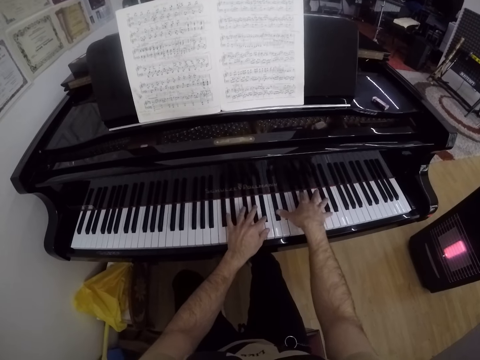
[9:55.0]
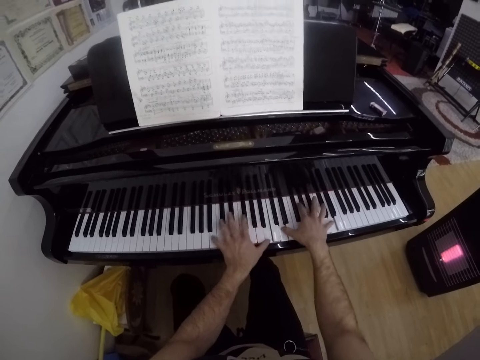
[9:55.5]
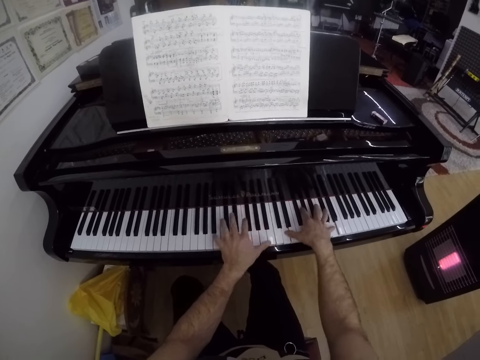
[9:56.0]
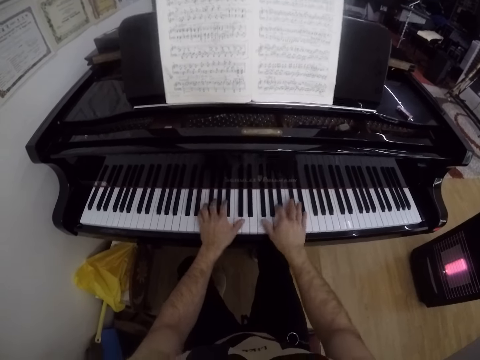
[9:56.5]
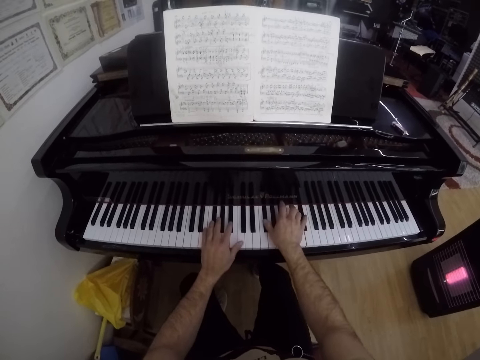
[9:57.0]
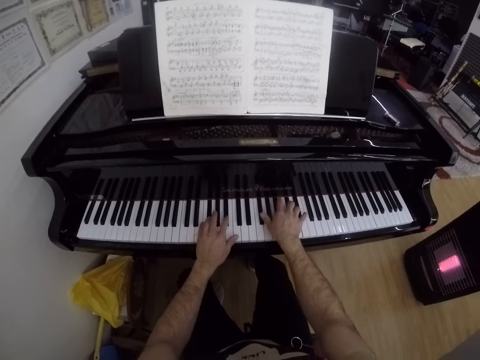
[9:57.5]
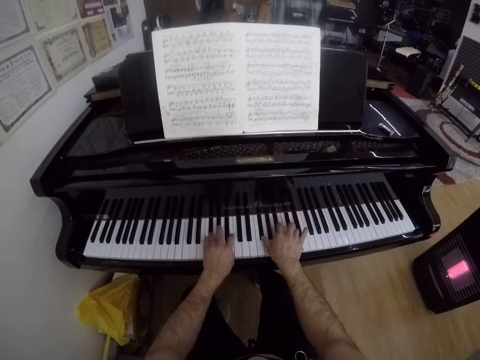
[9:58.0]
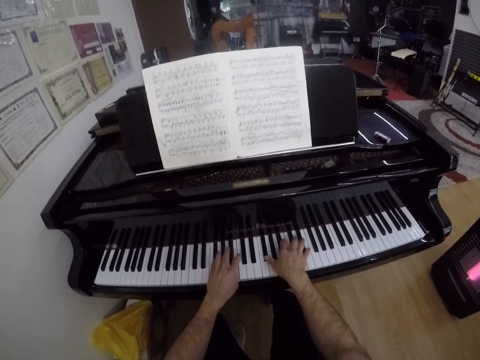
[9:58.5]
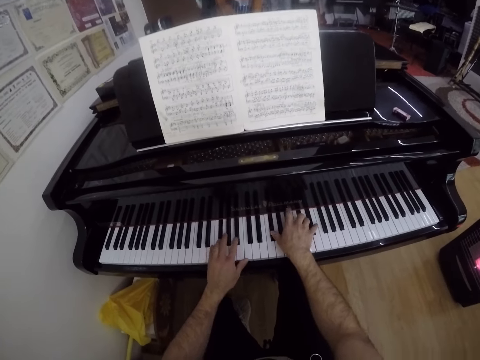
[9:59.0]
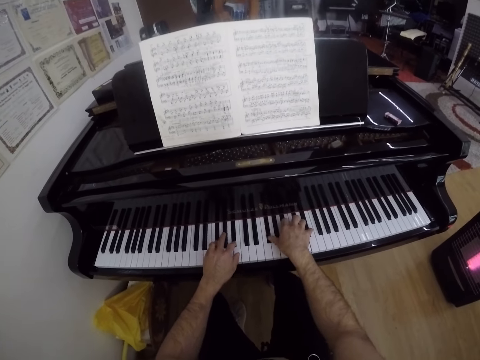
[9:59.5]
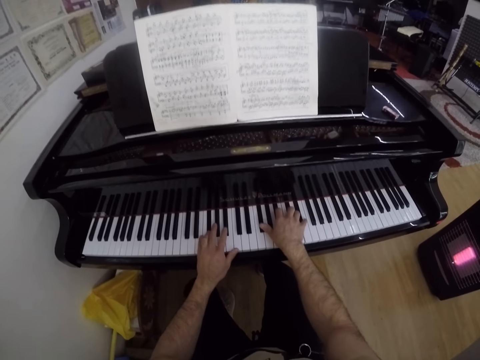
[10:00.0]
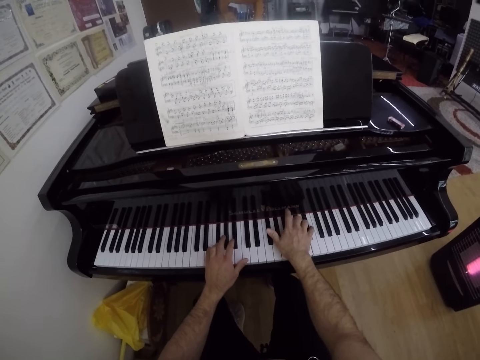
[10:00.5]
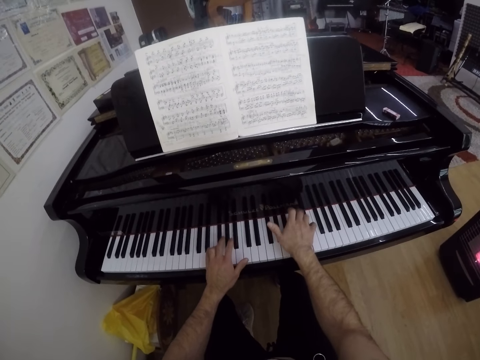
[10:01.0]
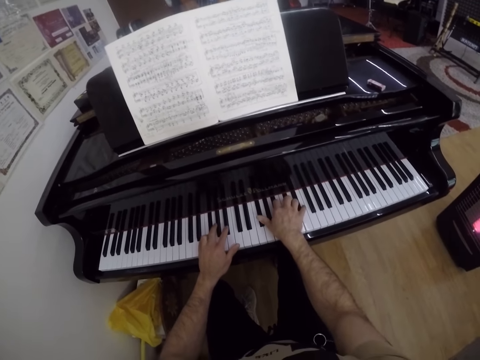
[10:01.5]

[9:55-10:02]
The camera wearer removes his hands from the piano. He plays the piano with both hands.

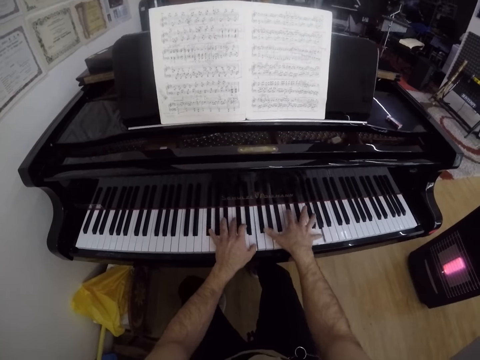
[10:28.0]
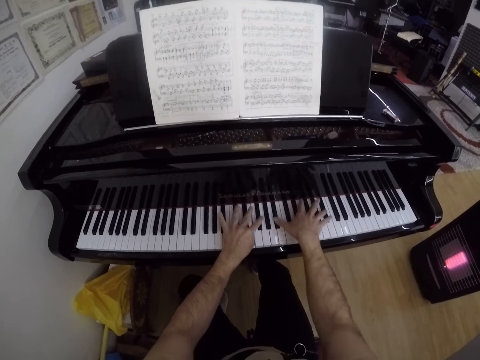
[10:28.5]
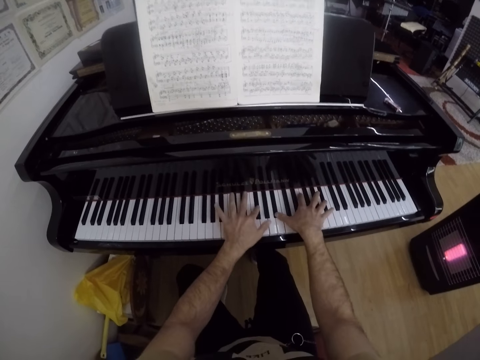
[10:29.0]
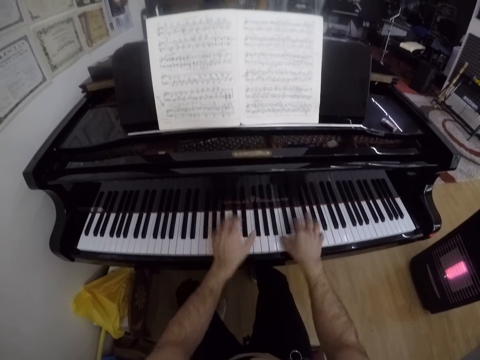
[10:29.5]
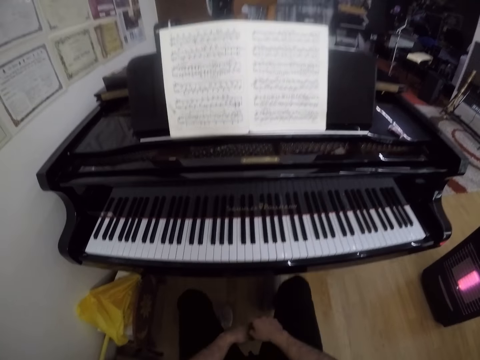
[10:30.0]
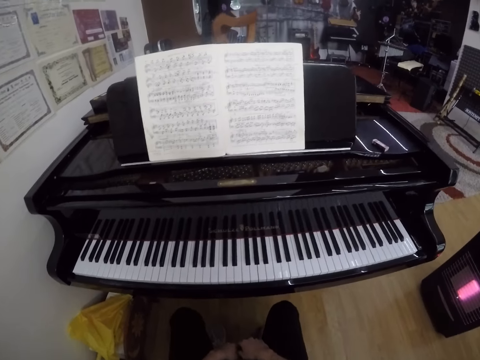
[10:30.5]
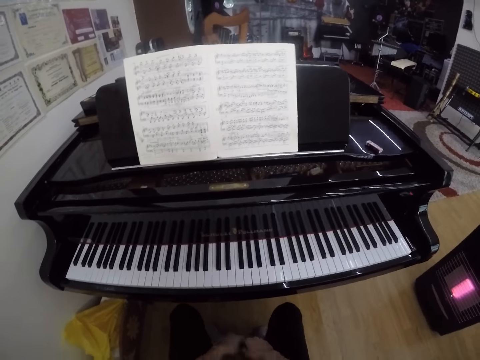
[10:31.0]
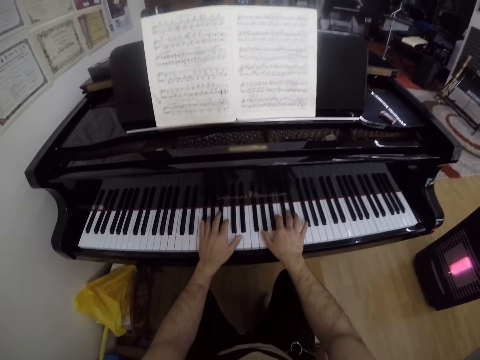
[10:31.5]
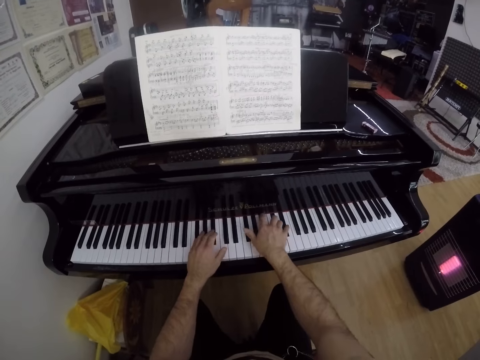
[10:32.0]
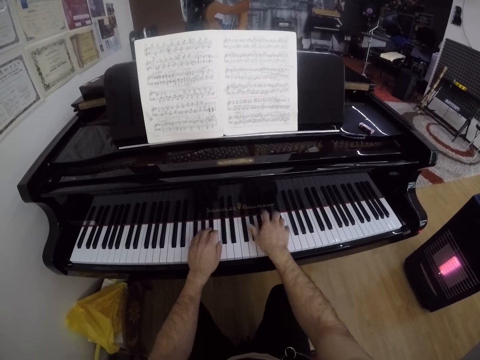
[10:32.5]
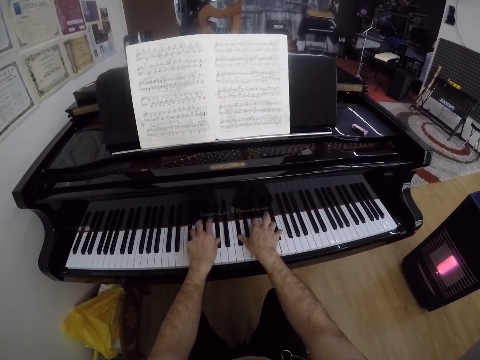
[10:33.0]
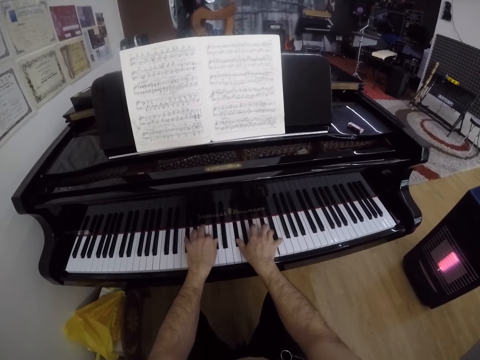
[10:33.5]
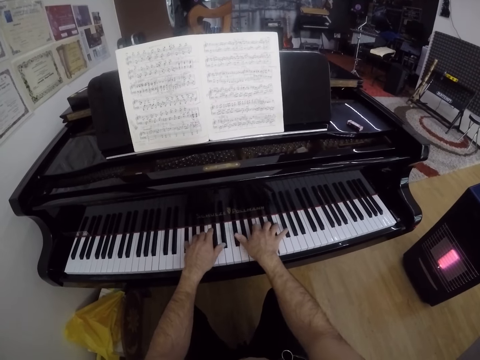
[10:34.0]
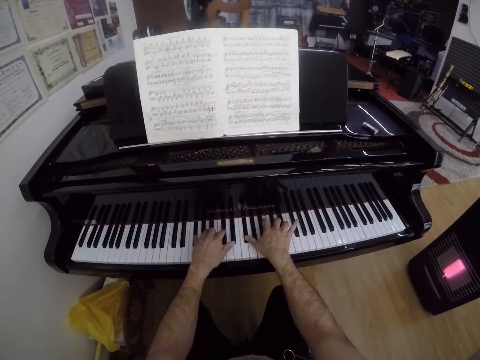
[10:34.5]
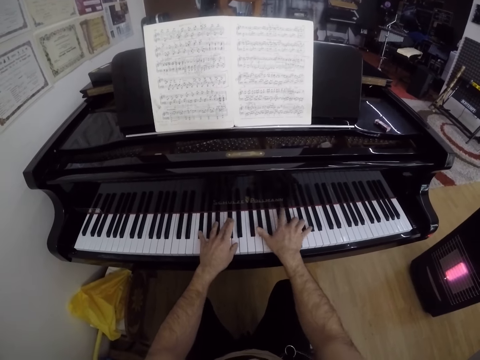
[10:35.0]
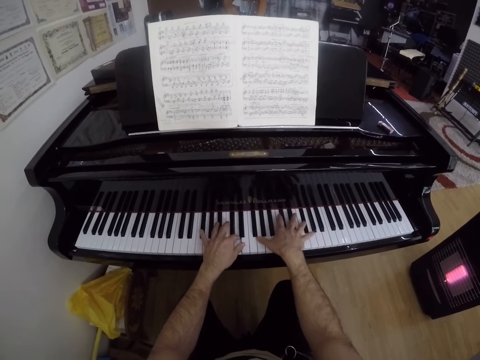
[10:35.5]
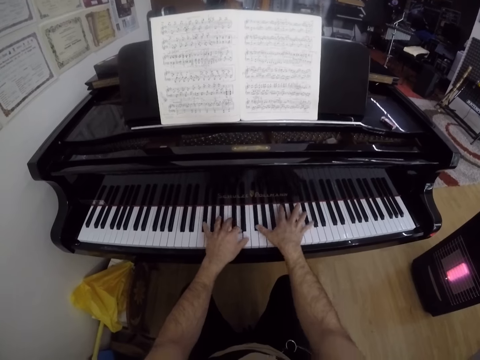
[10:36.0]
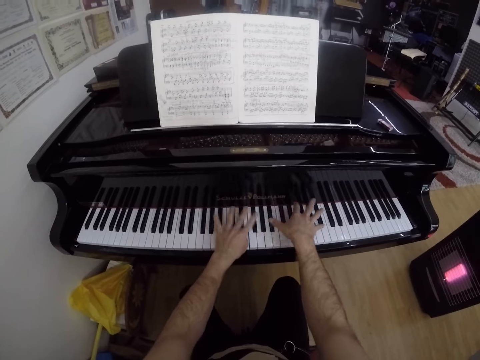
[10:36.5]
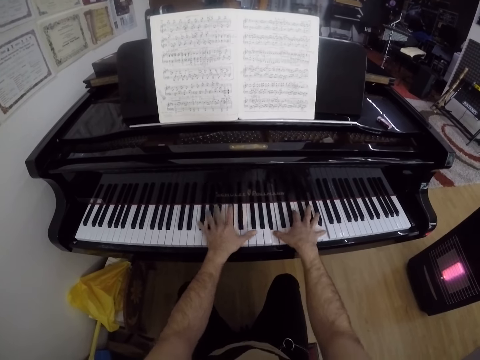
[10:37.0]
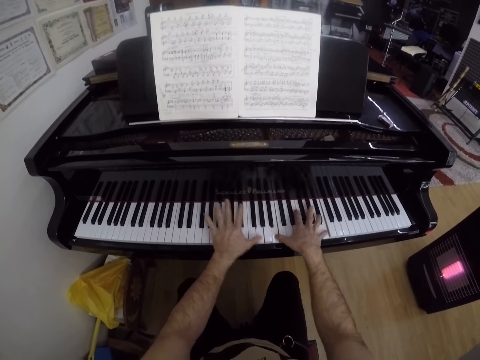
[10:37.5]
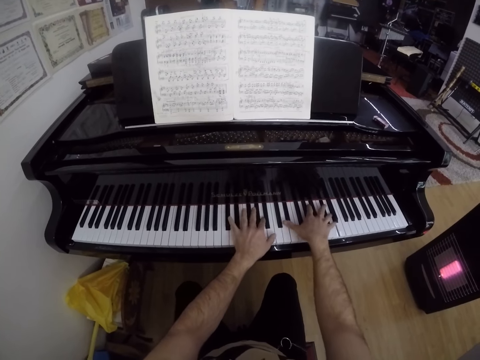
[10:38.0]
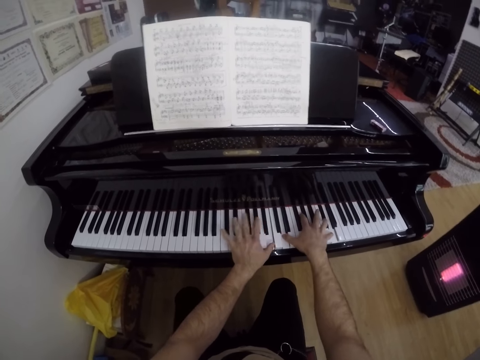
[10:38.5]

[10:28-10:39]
The camera wearer removes both hands from the piano. They stop to press keys on the keyboard piano. They play the keyboard piano with both hands.

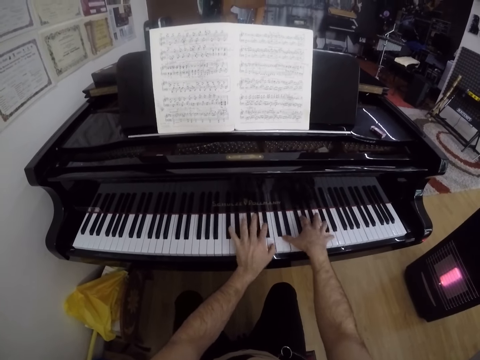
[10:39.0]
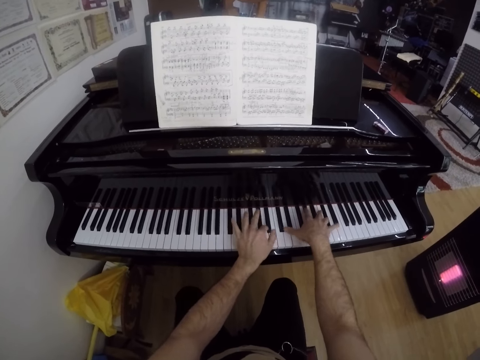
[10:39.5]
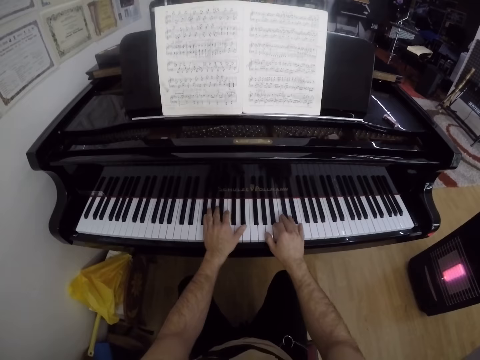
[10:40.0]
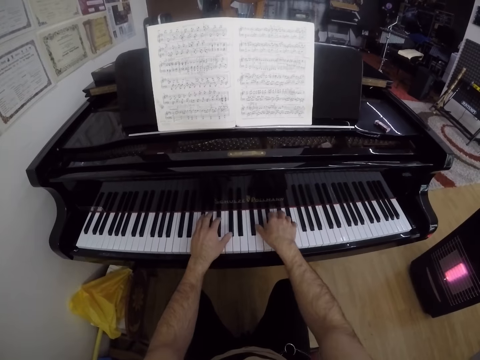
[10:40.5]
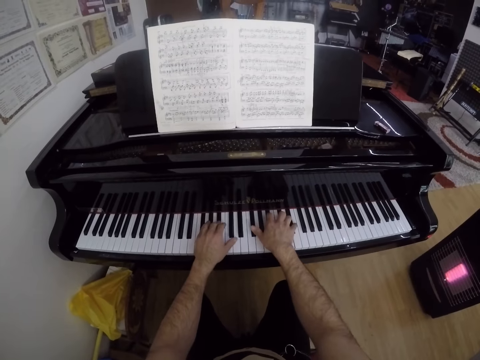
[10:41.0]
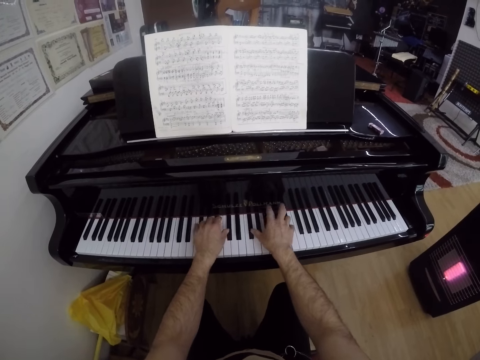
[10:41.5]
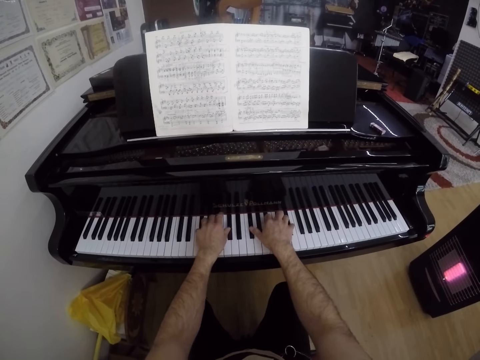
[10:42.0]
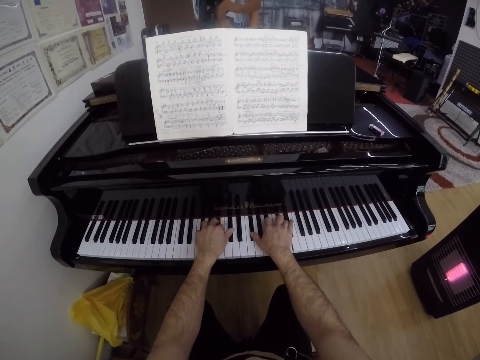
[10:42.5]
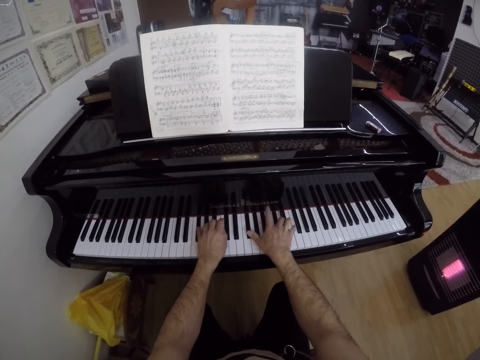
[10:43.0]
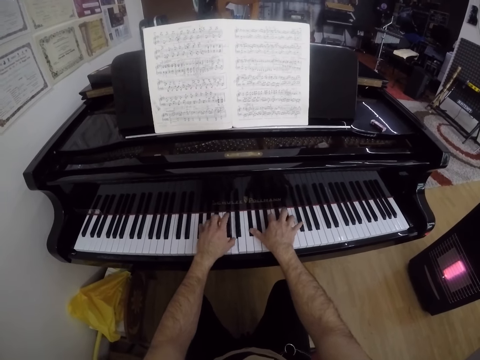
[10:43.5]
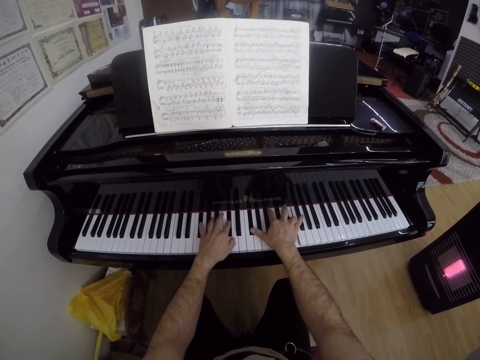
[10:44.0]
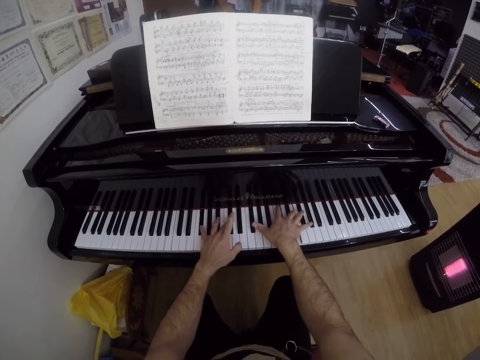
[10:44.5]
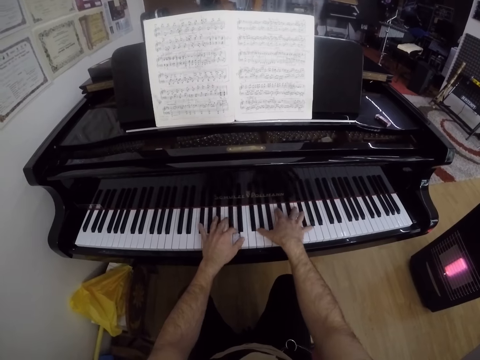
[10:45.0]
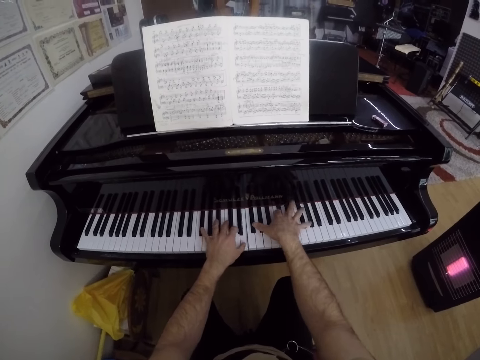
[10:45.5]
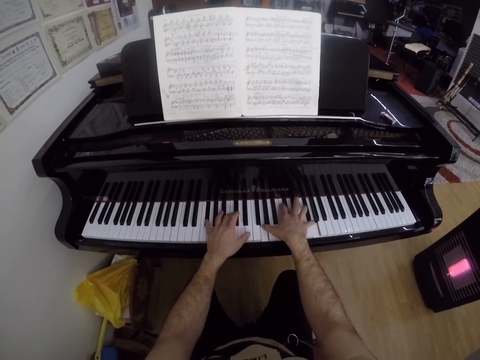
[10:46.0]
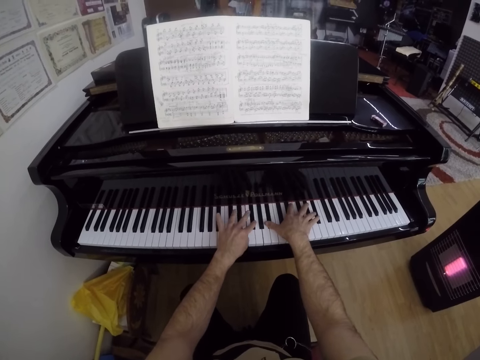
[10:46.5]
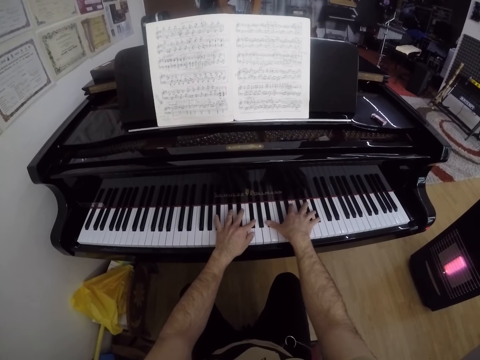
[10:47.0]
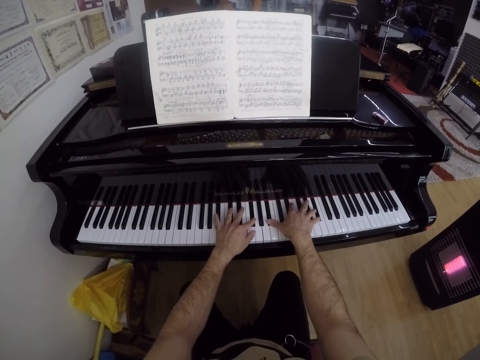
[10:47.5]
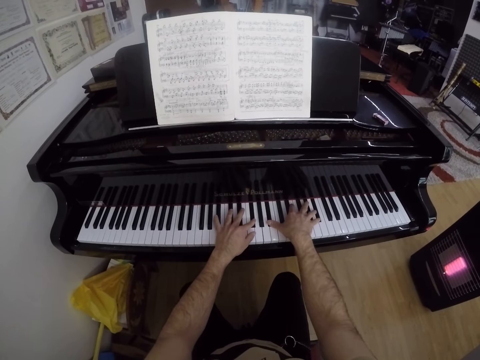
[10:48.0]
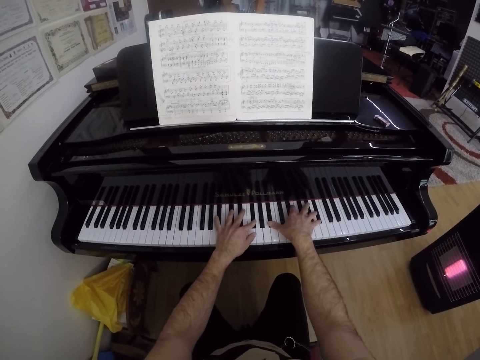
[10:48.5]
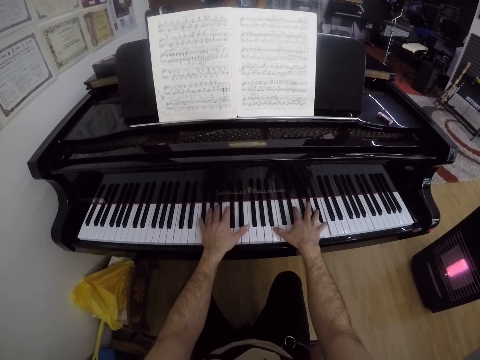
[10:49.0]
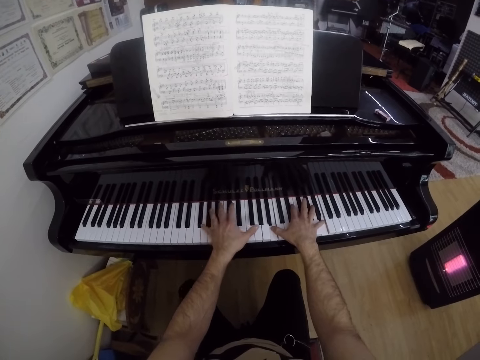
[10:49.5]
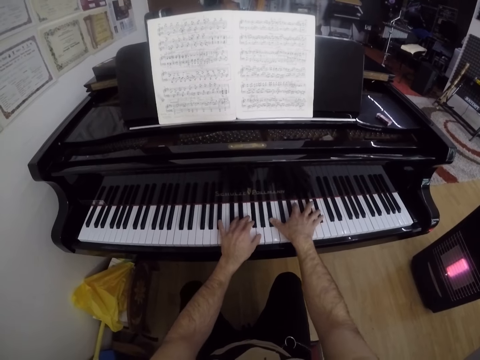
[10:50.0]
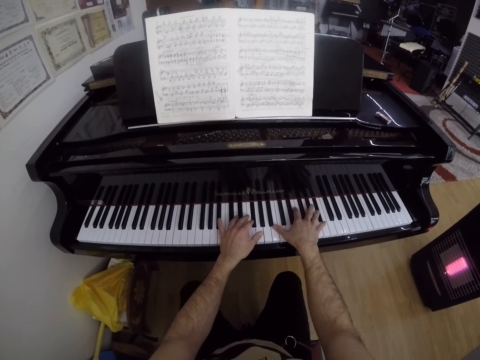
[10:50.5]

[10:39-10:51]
The camera wearer stops to press keys on the keyboard piano. They press keys on the keyboard piano.
